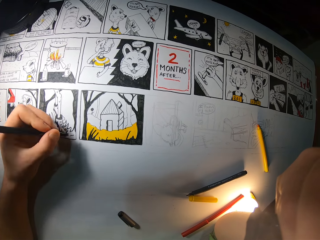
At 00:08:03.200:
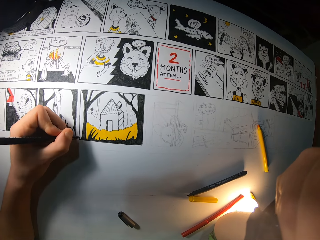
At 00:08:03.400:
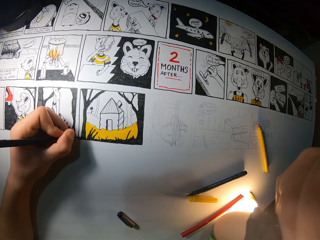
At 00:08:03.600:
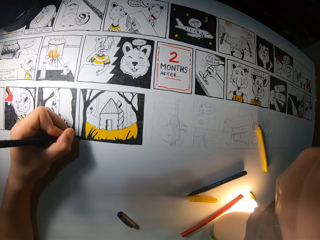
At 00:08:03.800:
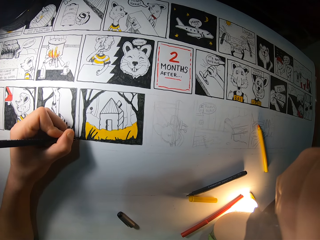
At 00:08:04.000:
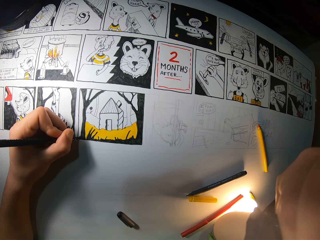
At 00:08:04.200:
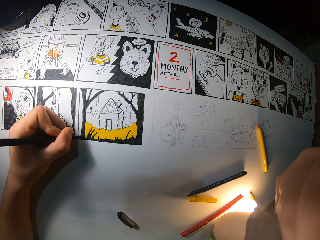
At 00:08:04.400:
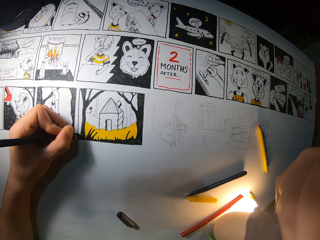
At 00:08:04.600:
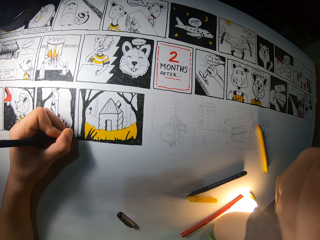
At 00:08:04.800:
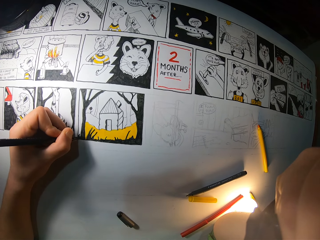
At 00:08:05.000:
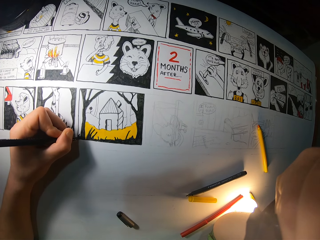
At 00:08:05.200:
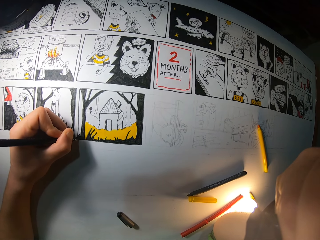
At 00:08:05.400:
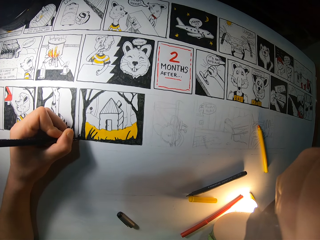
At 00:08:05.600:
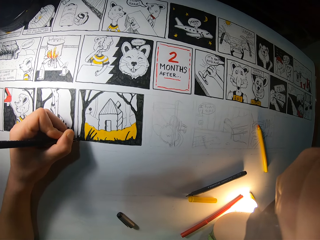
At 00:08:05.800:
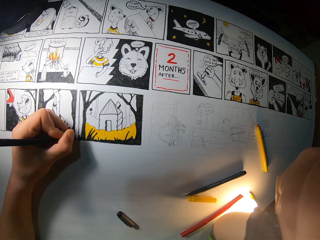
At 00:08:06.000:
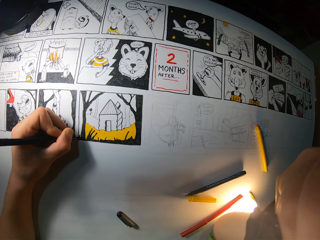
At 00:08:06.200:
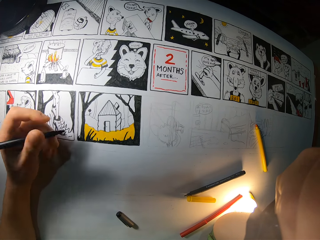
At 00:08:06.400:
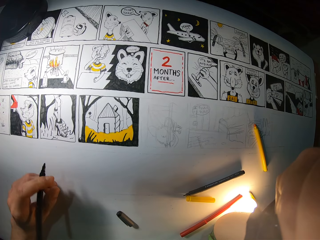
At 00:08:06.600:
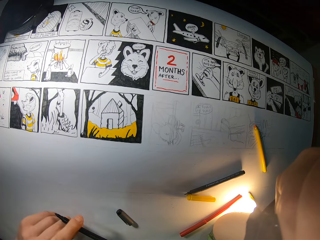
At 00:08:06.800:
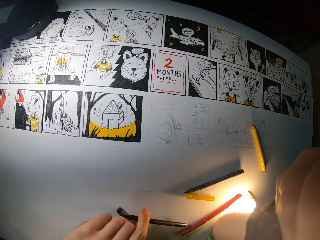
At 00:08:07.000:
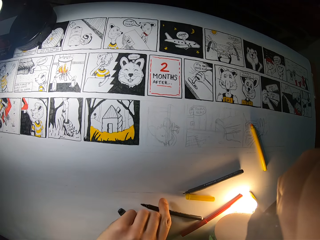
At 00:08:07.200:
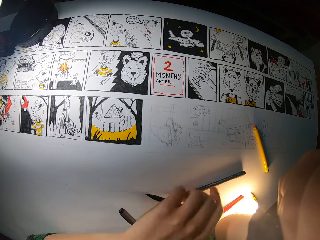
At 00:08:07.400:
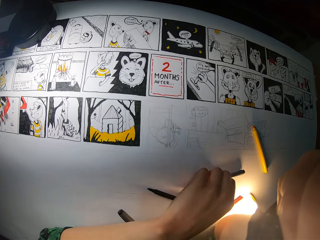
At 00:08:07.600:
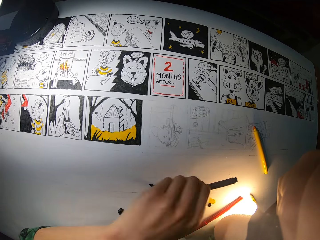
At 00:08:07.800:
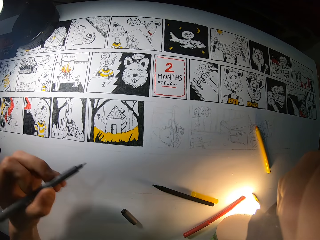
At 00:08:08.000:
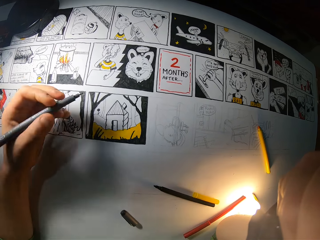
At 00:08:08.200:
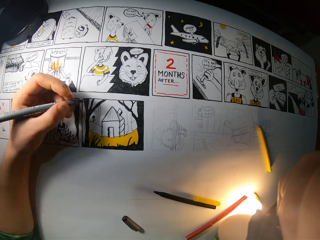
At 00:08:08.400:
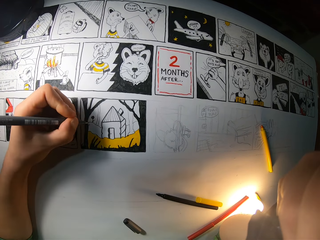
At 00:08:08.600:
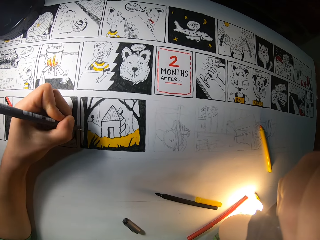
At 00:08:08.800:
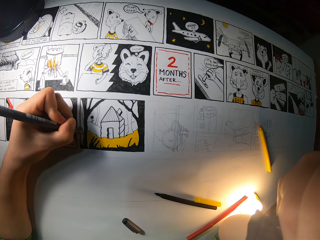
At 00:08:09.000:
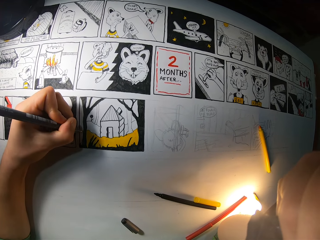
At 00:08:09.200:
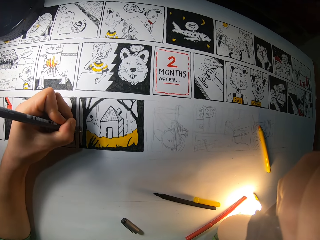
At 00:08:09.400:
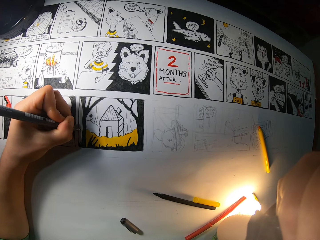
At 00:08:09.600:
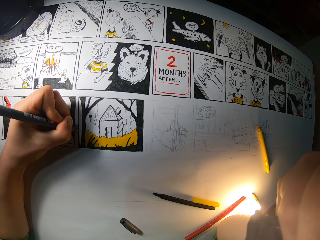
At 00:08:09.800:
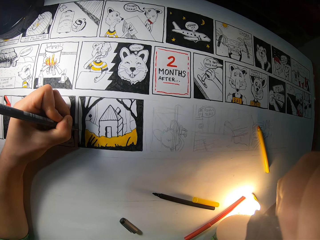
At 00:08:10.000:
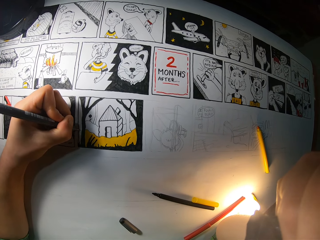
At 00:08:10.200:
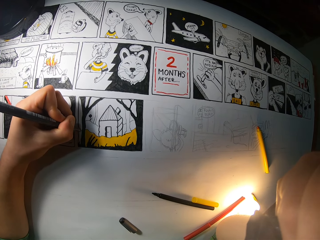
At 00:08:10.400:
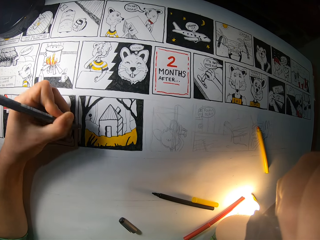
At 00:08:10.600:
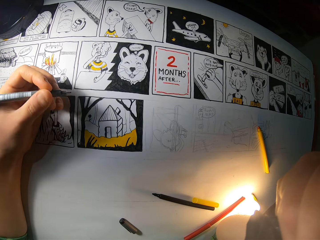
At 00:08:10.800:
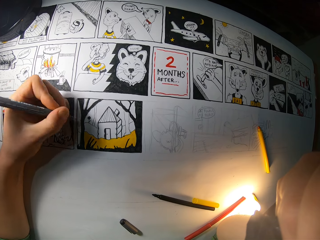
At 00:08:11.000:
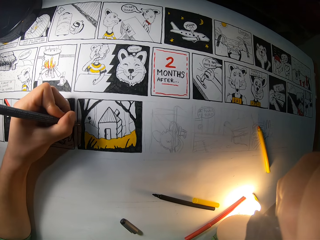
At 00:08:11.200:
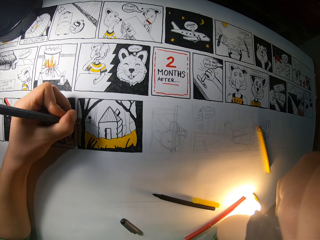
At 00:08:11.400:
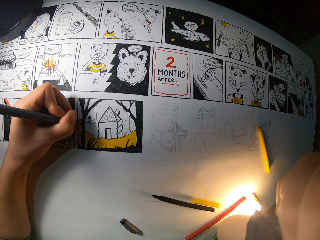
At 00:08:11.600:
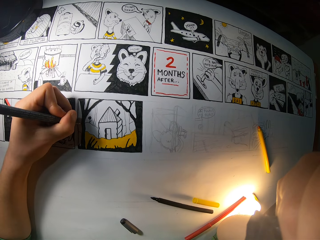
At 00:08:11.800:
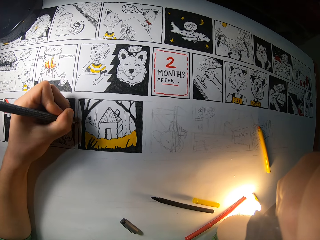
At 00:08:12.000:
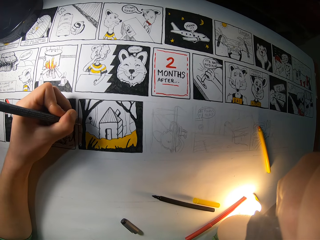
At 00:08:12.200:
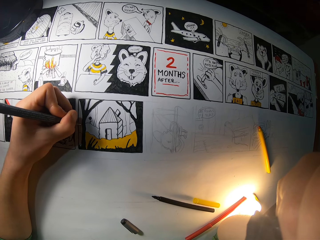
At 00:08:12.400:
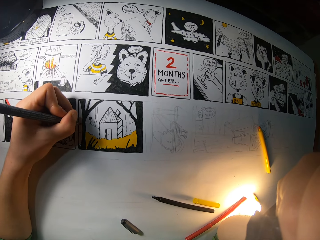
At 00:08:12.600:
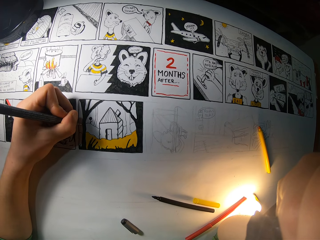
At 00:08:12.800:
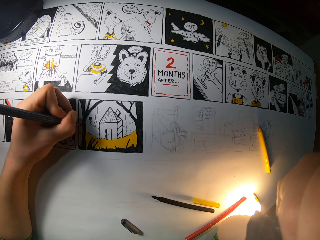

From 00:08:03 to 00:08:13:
The camera wearer draws a picture. She drops the black marker on the drawing sheet with her left hand. She lifts up the hand. She picks up a drawing pen from the drawing sheet with her left hand. She draws on the drawing sheet with the drawing pen in her left hand.

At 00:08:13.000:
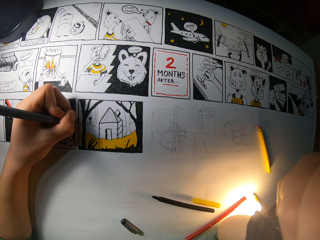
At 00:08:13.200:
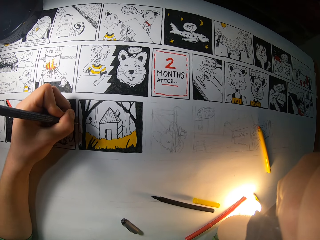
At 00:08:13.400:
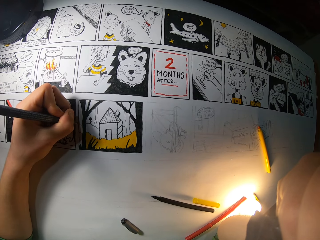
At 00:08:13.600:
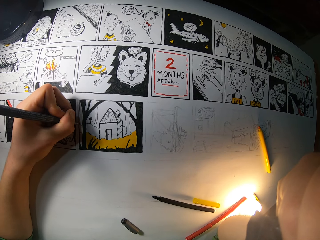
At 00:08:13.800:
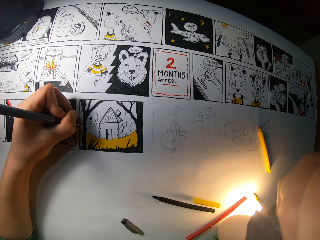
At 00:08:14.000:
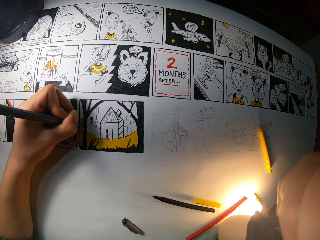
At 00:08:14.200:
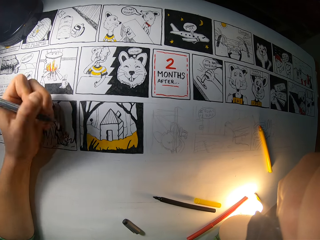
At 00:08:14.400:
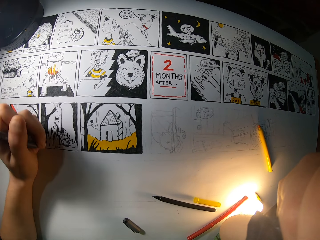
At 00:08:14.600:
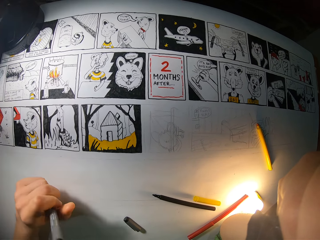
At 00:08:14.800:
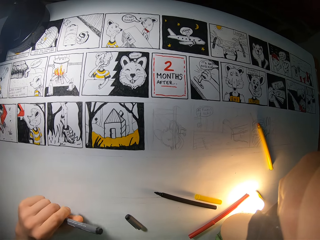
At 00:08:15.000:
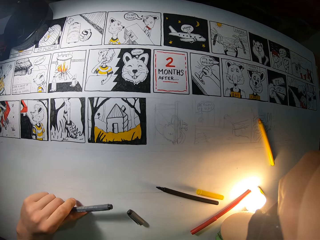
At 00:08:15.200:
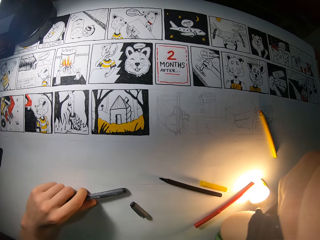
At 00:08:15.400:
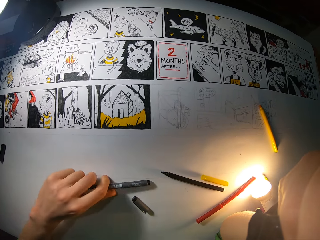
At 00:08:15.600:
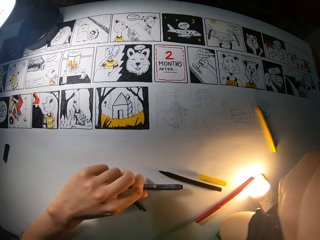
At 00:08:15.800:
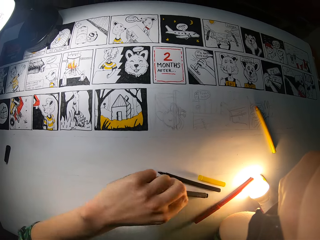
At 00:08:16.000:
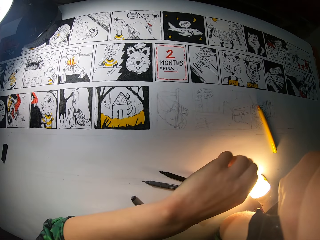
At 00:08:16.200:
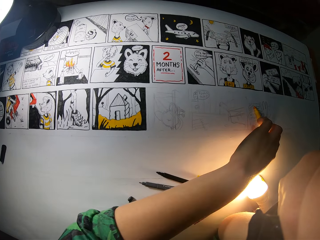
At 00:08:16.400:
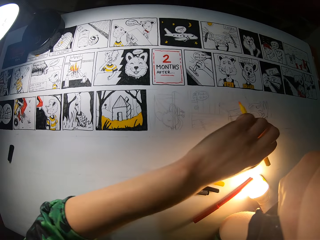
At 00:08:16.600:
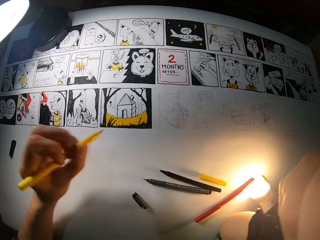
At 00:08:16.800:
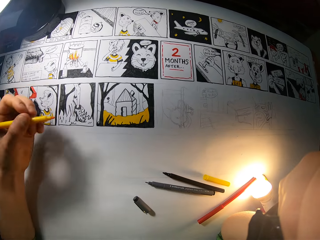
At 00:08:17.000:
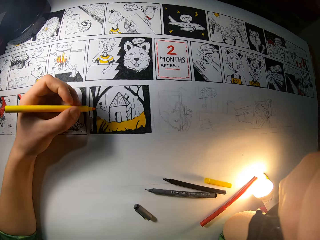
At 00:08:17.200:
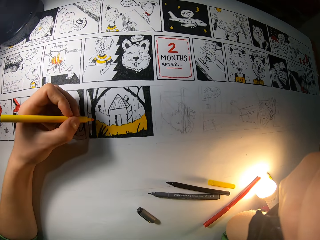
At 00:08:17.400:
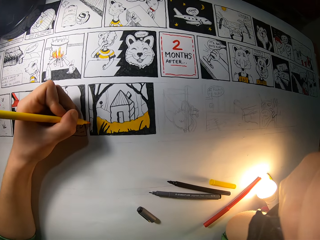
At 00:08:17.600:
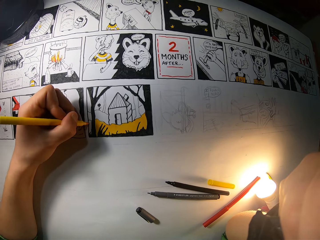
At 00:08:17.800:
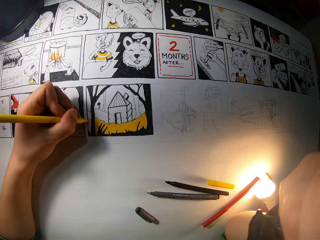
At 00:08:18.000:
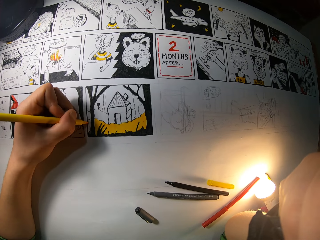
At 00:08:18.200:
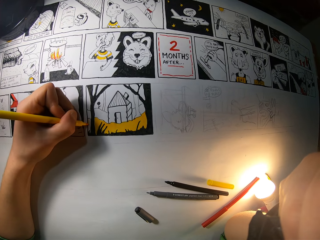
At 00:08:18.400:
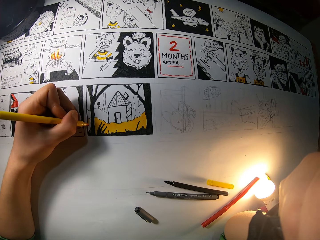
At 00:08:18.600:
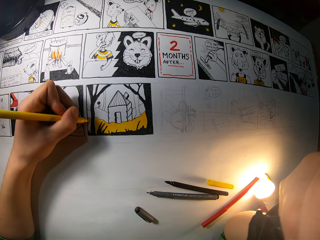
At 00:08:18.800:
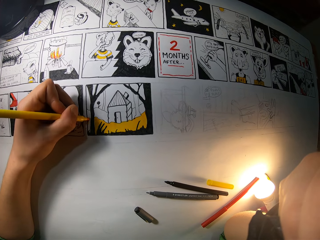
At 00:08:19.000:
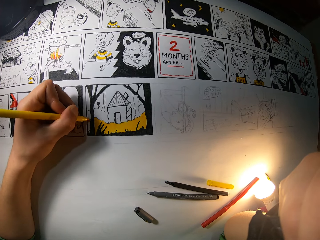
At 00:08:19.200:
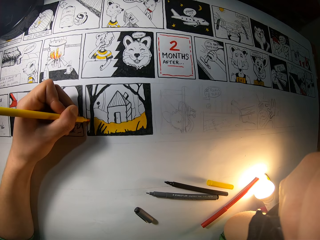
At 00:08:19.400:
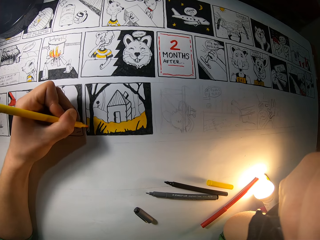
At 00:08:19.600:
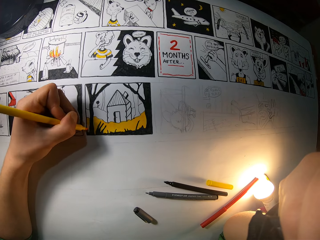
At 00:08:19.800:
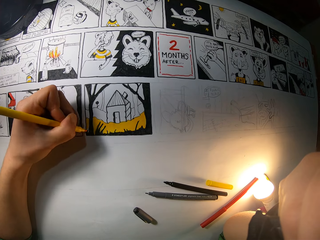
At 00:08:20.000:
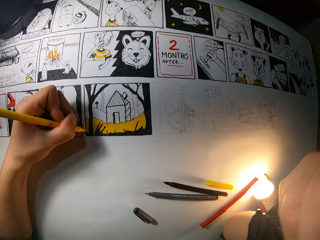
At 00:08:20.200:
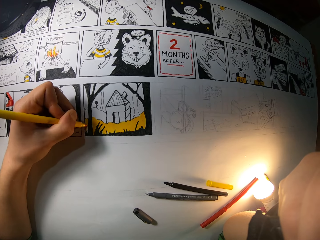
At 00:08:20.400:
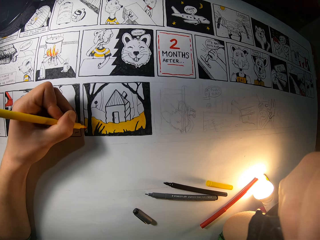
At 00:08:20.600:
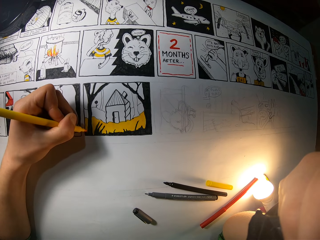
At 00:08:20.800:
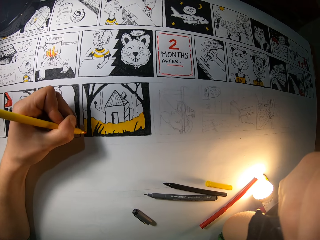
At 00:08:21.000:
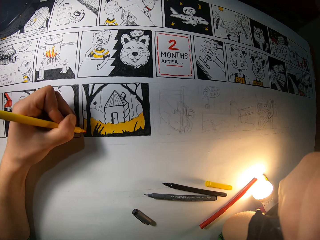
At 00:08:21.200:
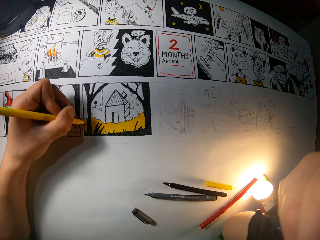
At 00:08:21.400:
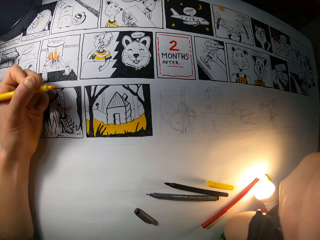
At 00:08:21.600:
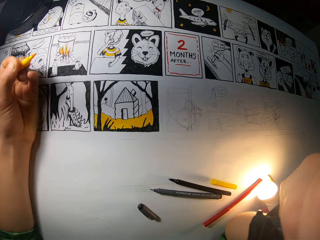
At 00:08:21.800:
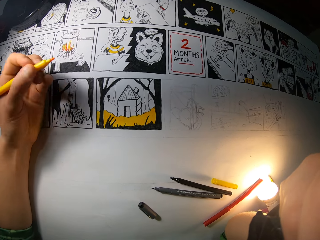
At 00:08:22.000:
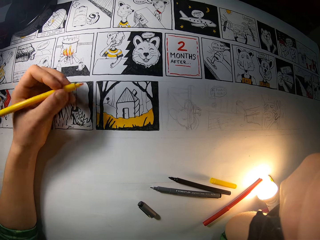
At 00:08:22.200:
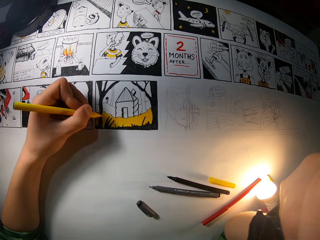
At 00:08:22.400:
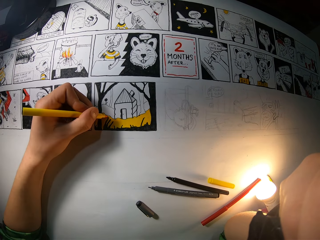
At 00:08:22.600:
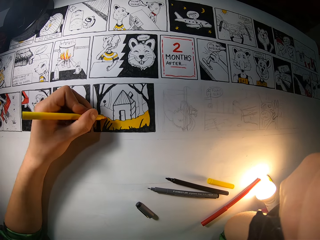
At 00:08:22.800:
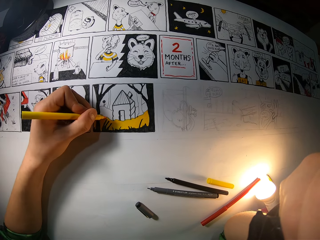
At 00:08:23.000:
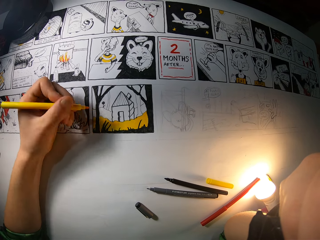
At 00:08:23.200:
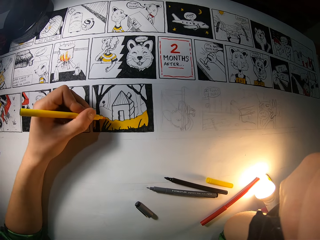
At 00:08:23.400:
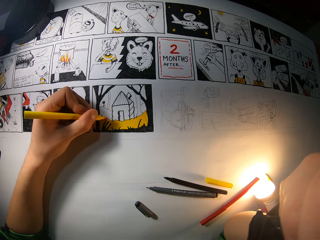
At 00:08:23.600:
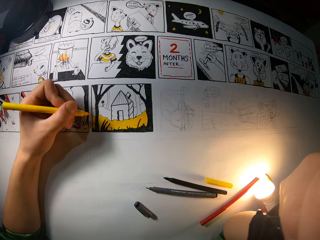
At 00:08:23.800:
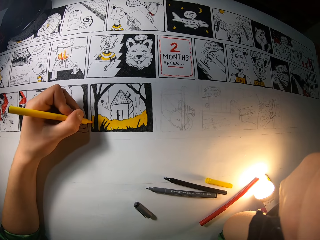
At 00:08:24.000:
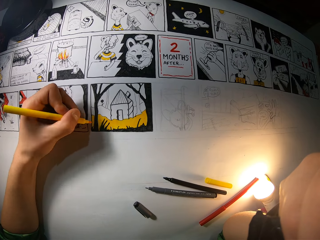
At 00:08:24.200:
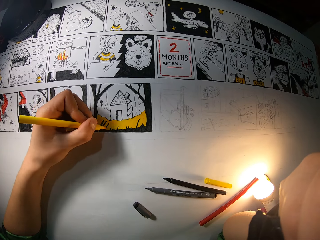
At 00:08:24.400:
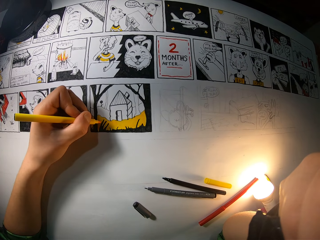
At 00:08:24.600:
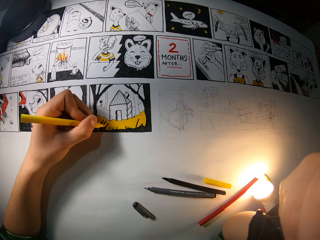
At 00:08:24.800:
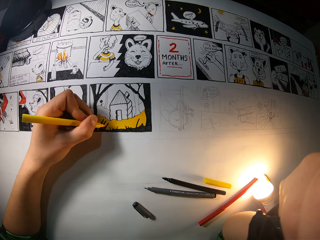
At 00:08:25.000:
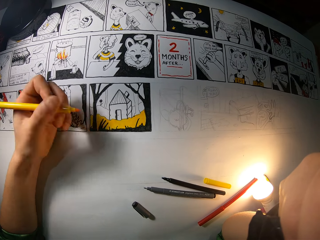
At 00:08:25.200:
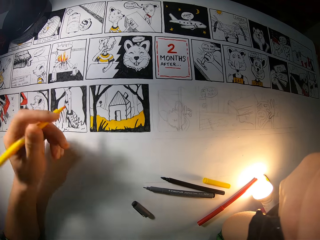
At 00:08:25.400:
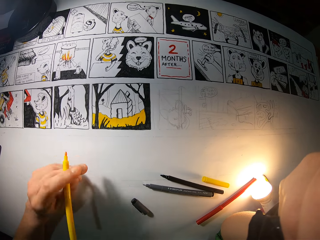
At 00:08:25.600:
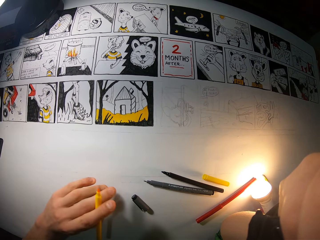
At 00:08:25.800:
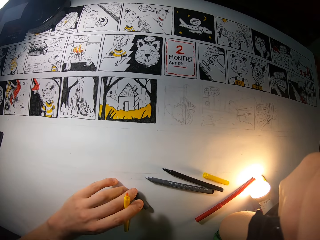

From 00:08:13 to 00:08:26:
The camera wearer lifts up the hand. She drops the drawing pen on the drawing sheet with her left hand. She picks up a yellow marker from the drawing sheet with her left hand. She colors the drawing on the drawing sheet with the yellow marker in her left hand. She lifts up the hand.
